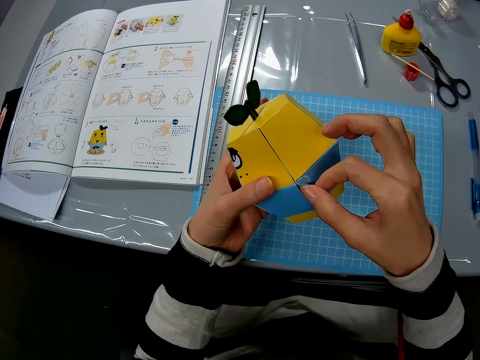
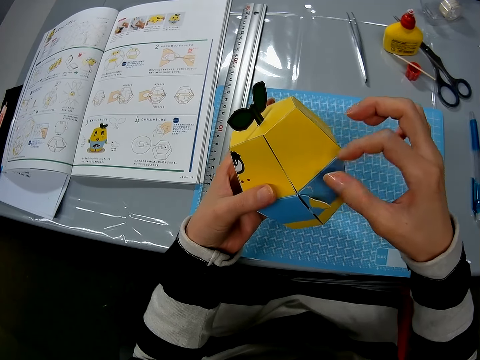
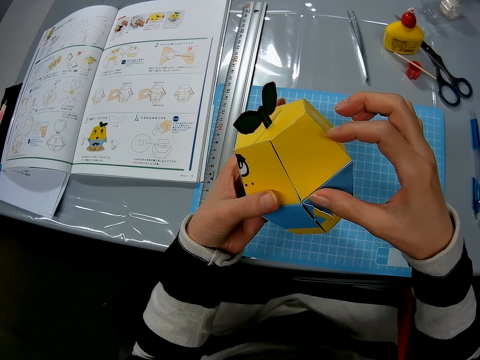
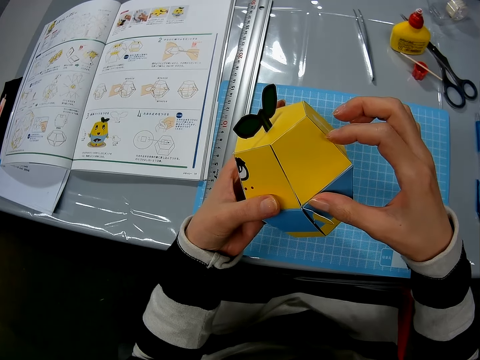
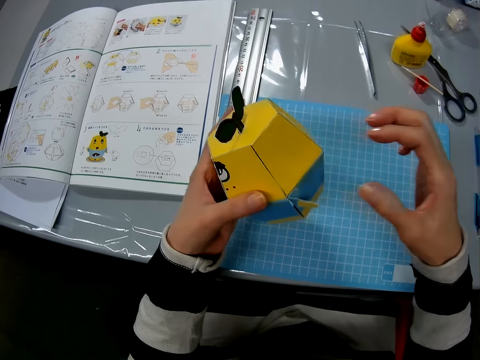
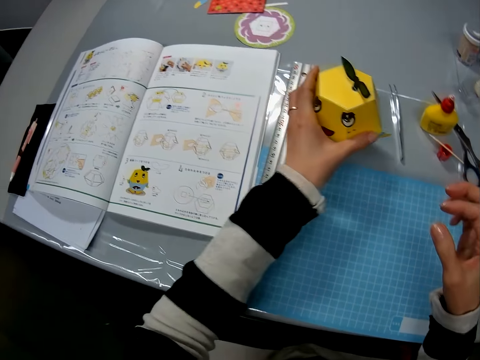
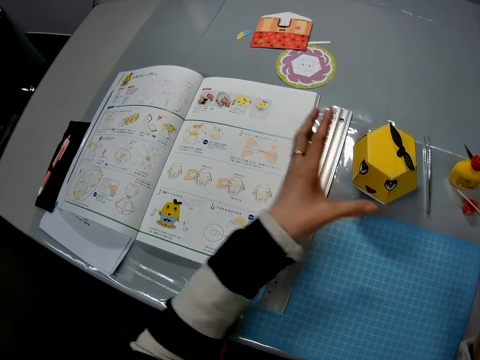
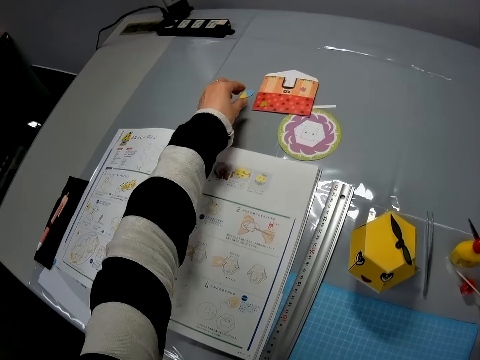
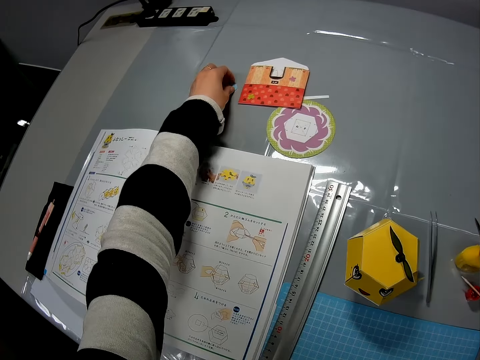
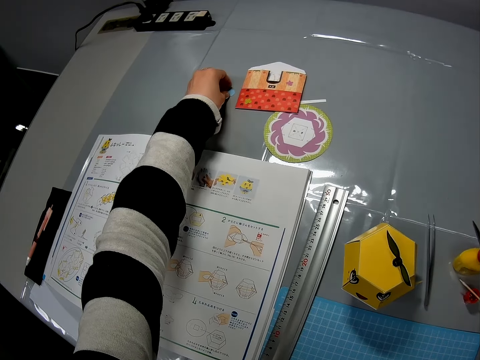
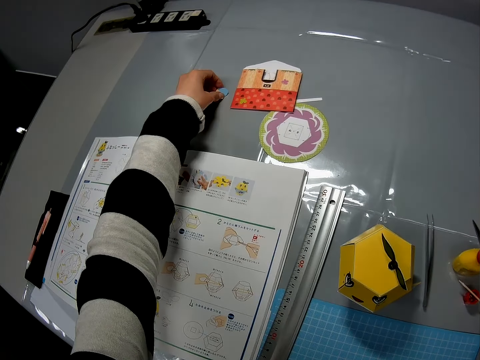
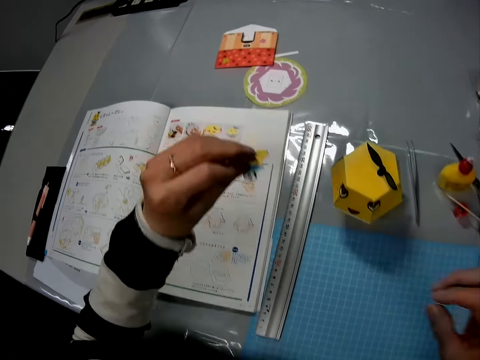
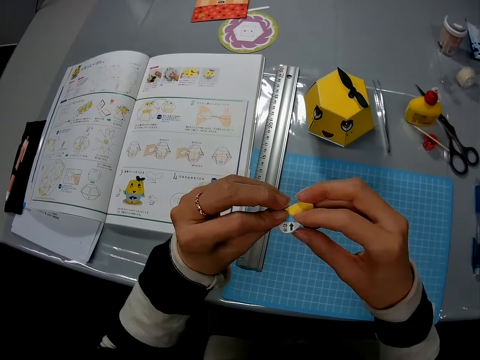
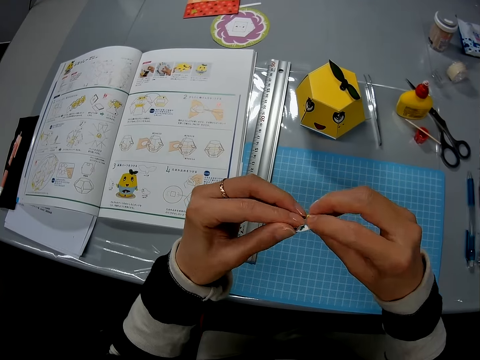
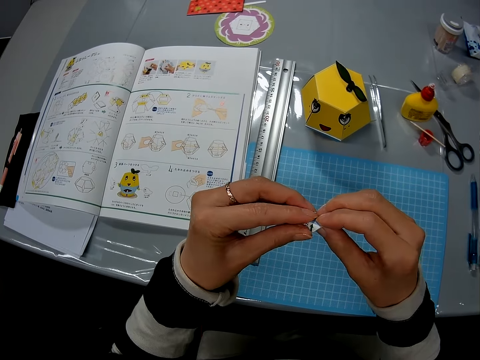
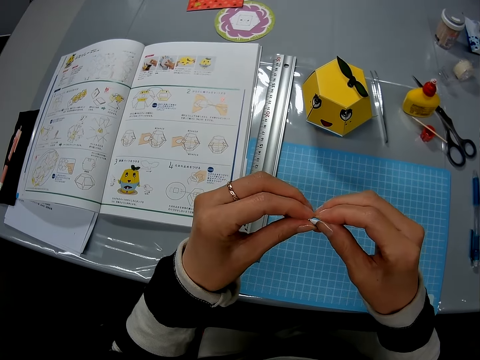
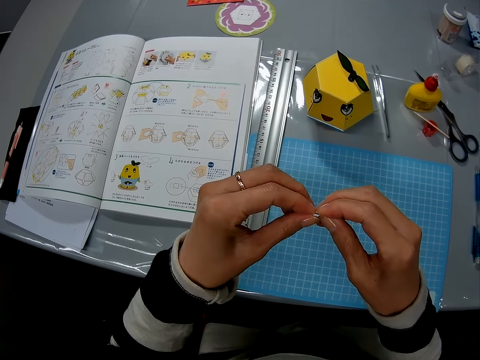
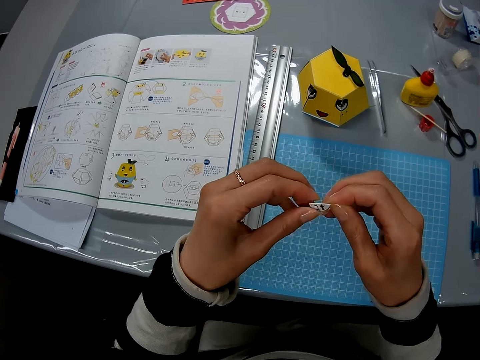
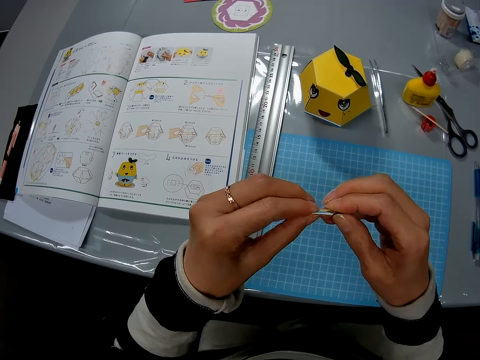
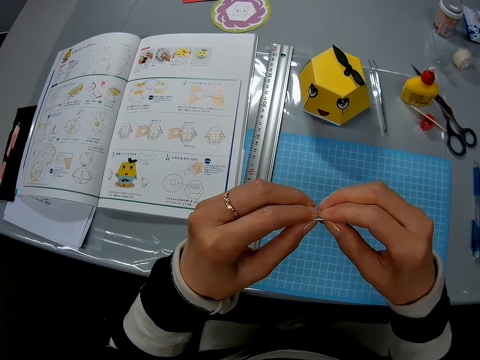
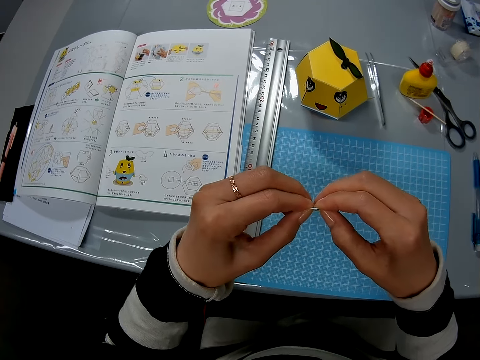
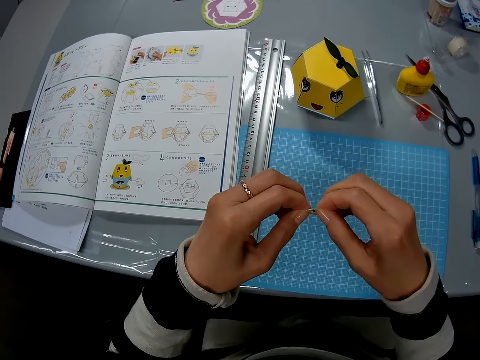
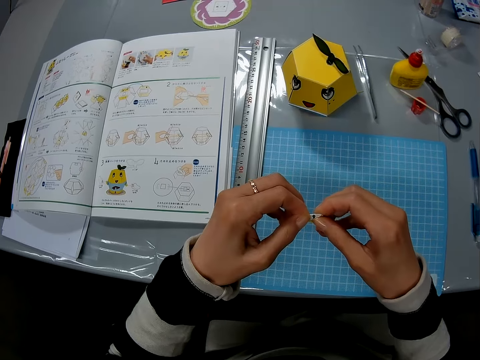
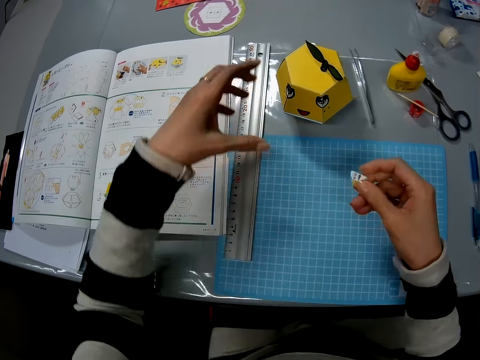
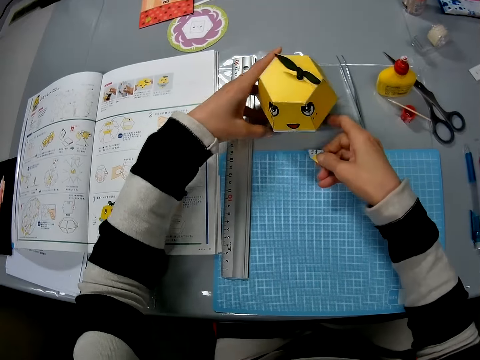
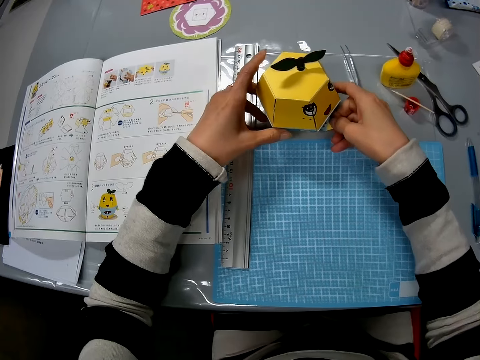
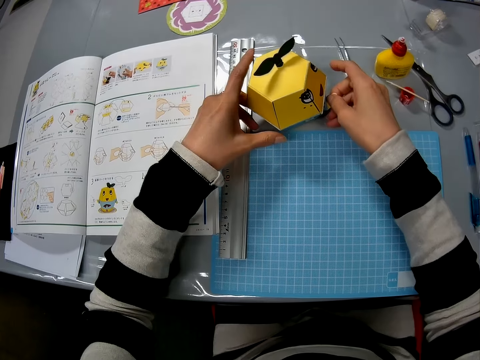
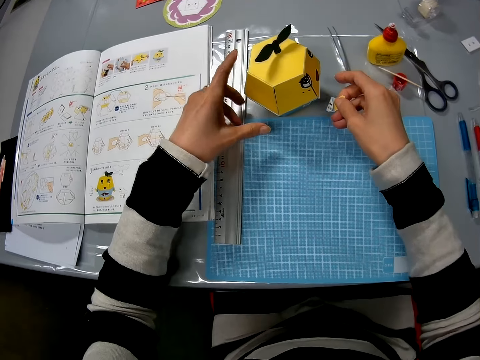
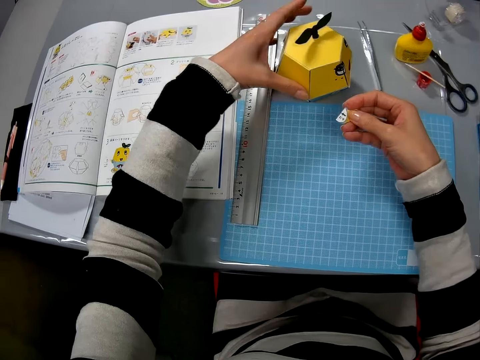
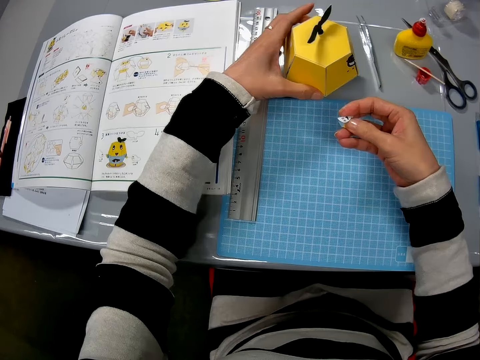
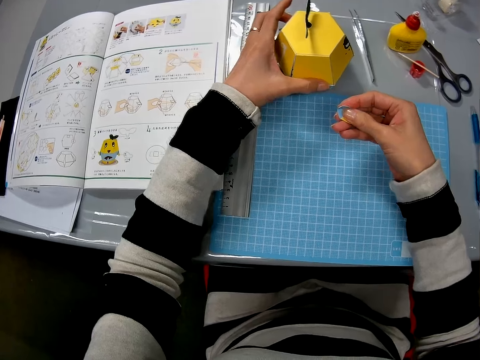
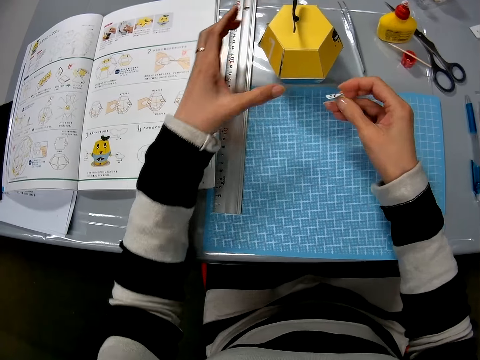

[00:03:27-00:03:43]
The camera wearer drops the yellow art carton on the table. He picks up a cut-out carton or paper craft. He holds the cut-out carton with both hands. He folds the cut-out carton with both hands. He presses the paper craft. He touches the yellow art carton with his left hand. He turns the paper craft.

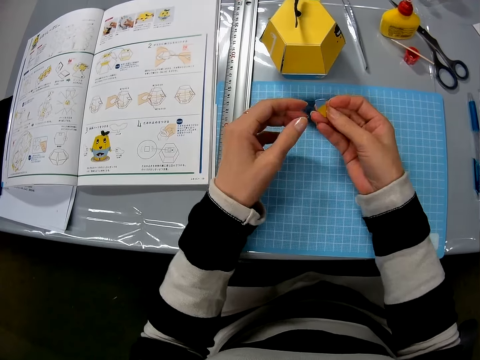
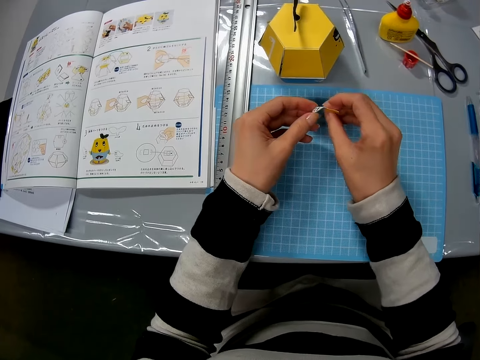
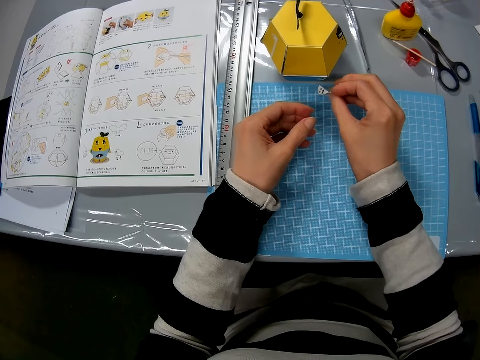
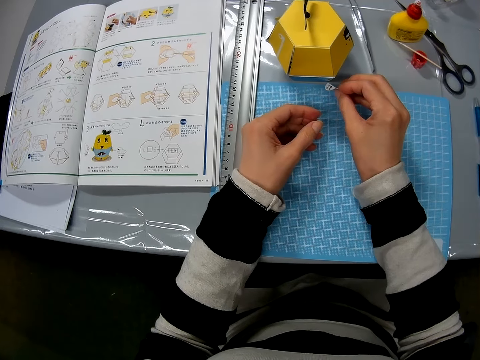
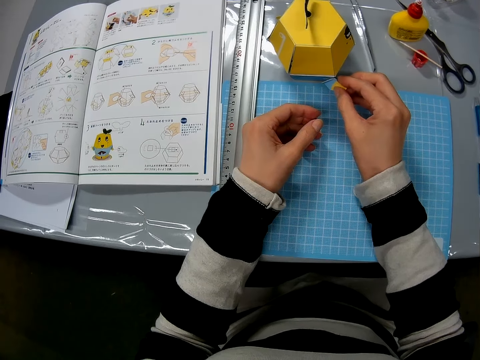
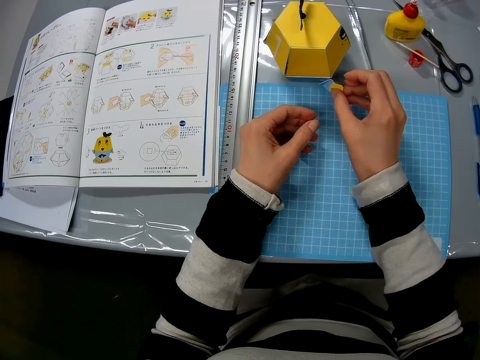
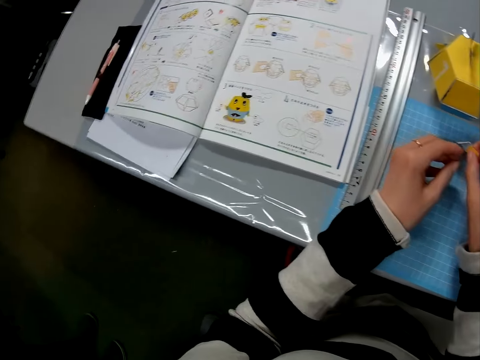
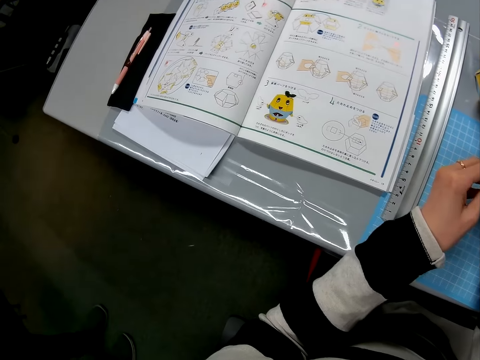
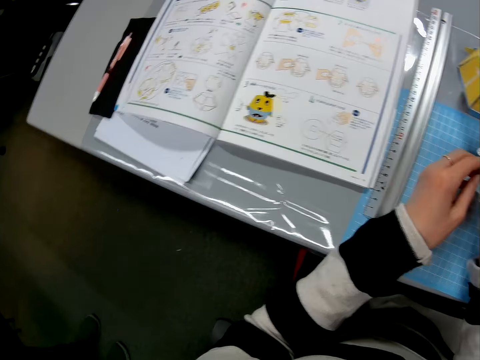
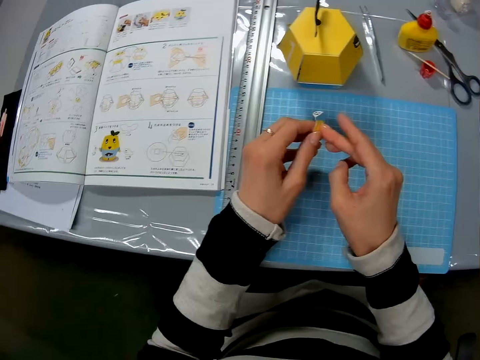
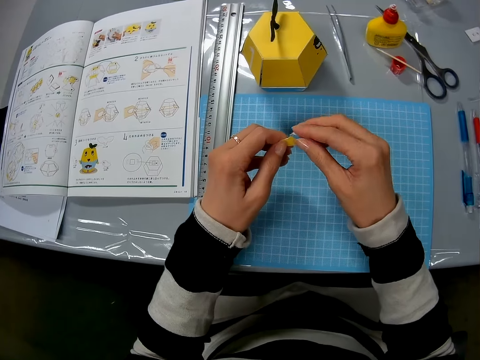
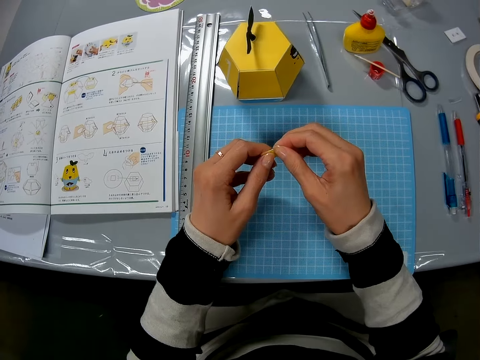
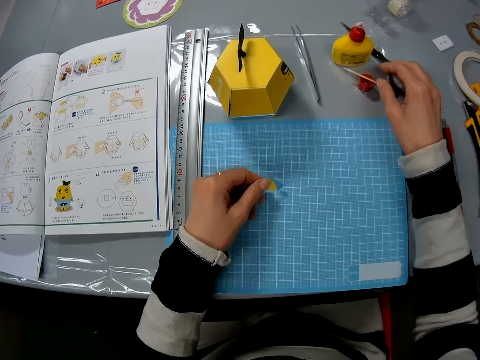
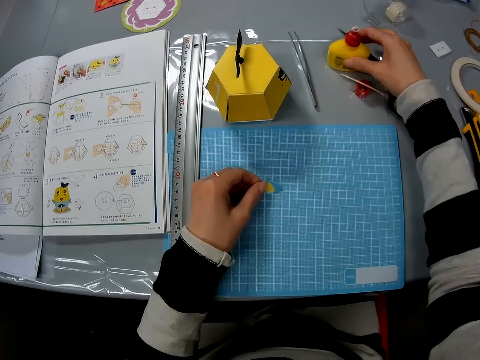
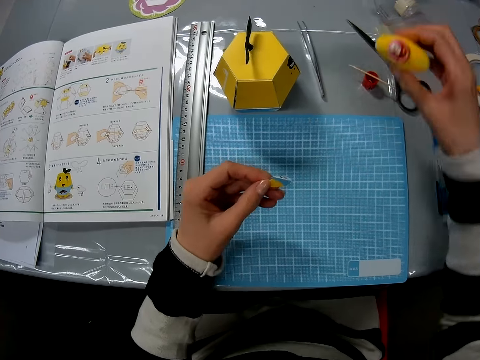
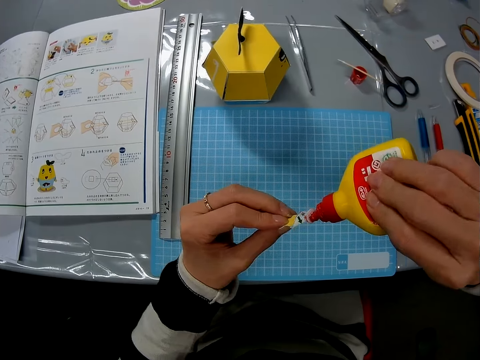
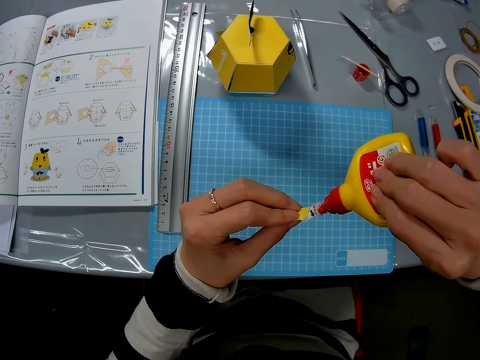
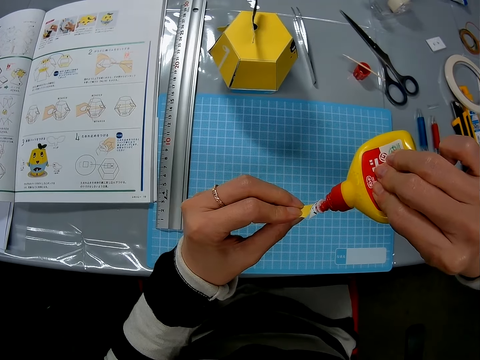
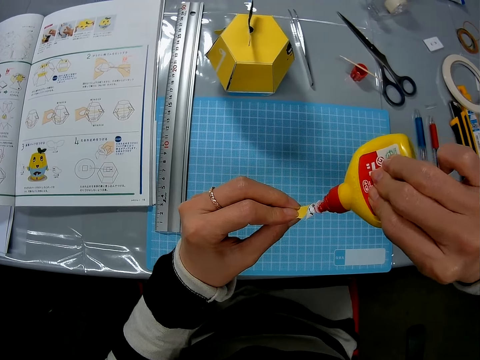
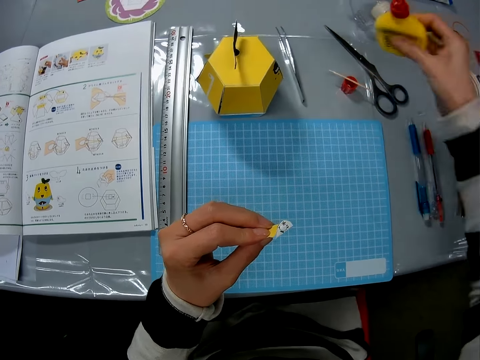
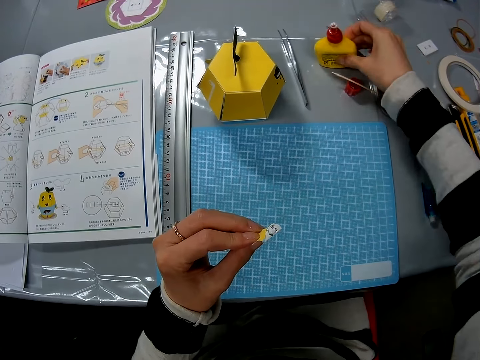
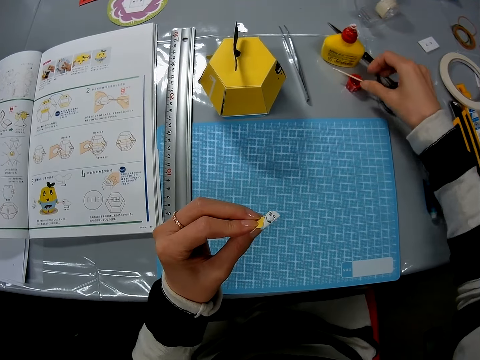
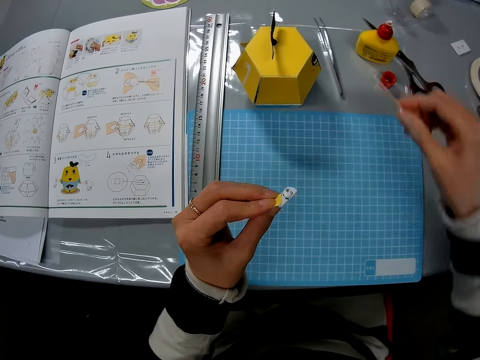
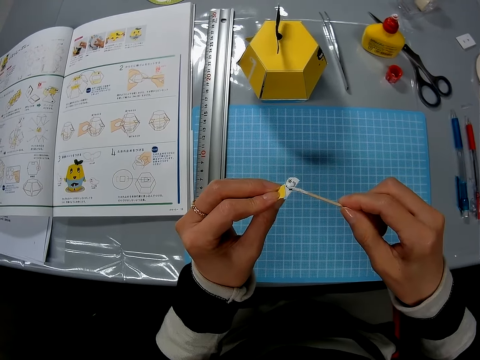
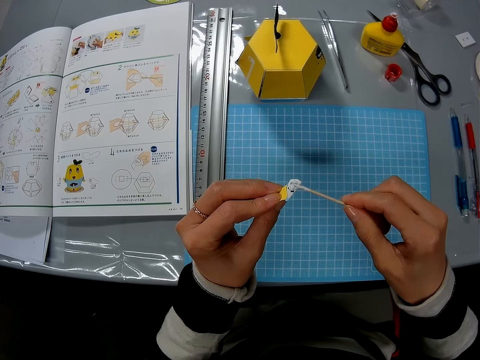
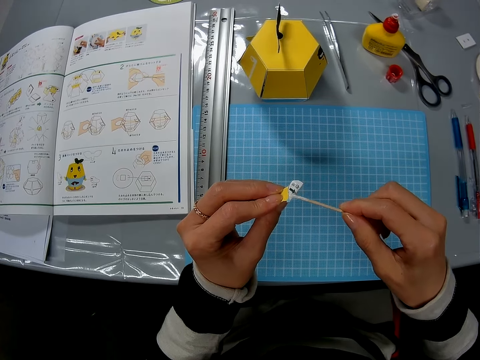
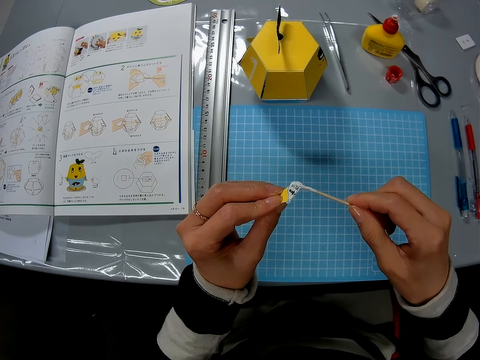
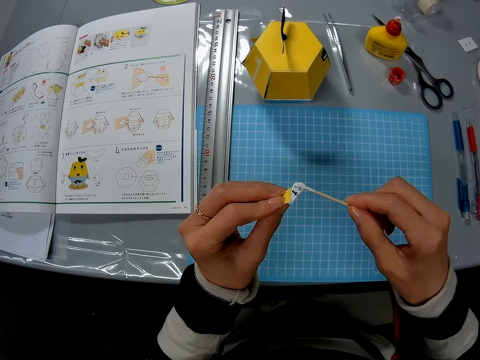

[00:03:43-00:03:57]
The camera wearer measures the yellow art carton with the cut-out carton. They pick up a glue bottle. They apply glue to the cut-out carton. They put the glue bottle on the table. They pick up a wood. They spread the glue on the cut-out carton.
